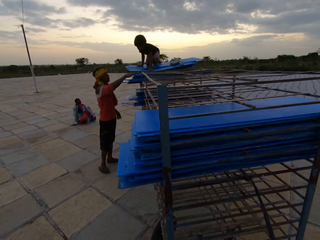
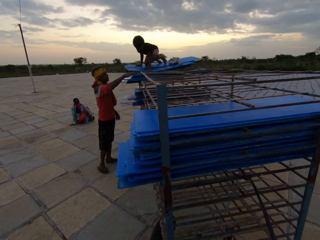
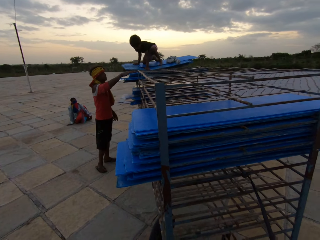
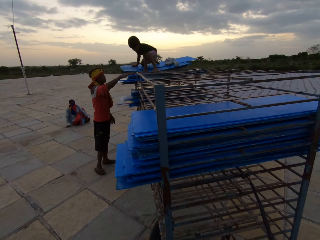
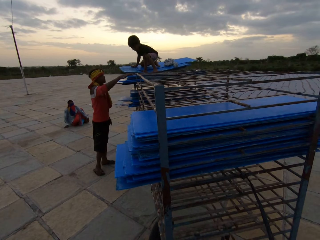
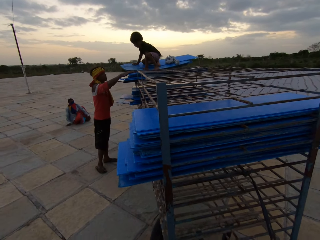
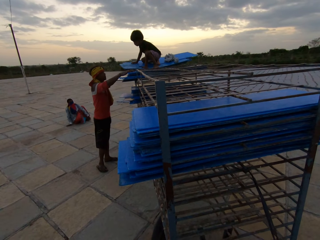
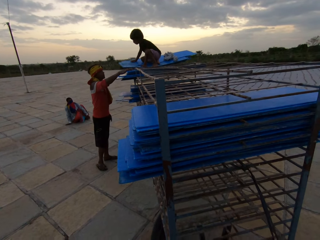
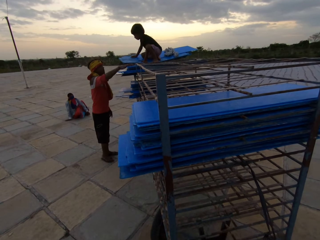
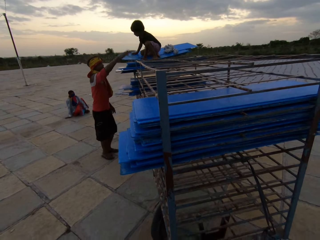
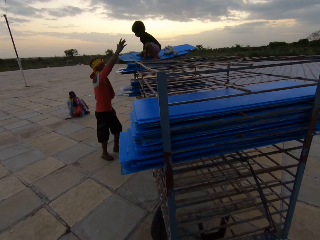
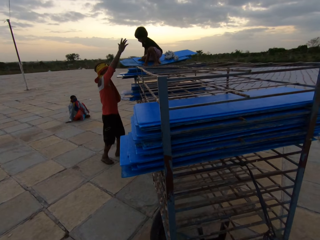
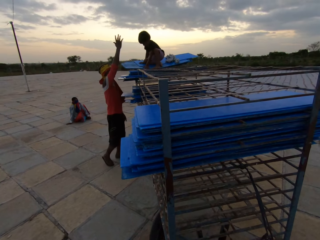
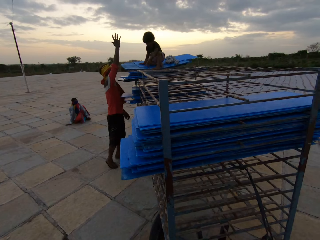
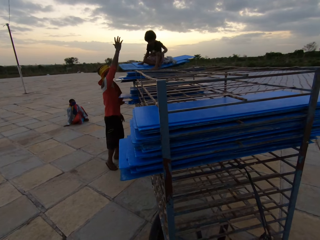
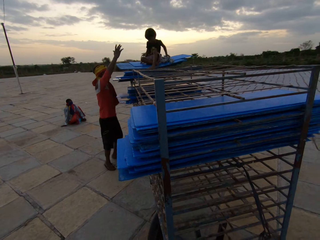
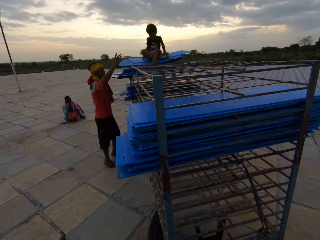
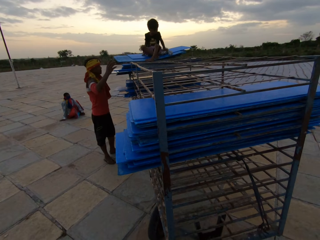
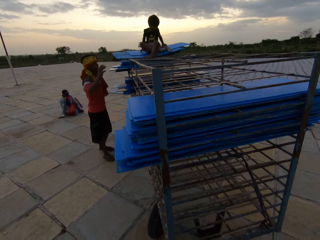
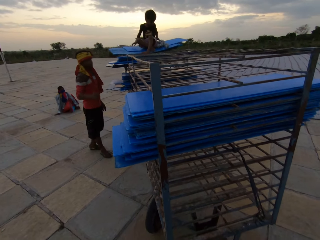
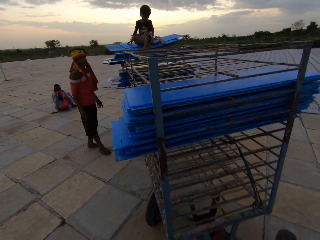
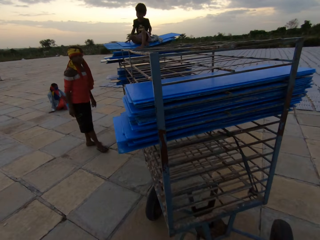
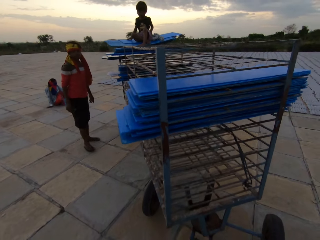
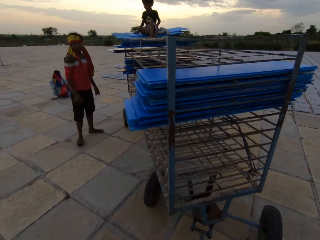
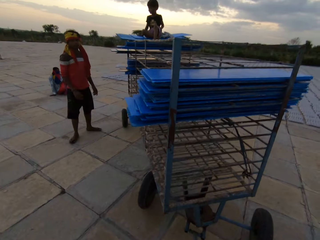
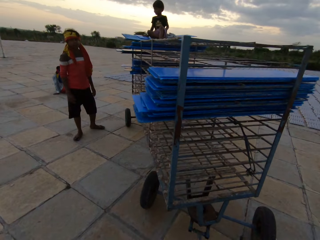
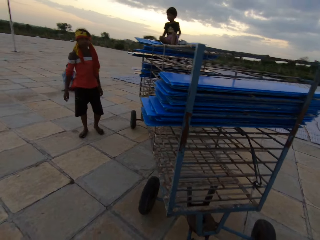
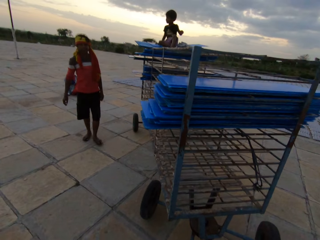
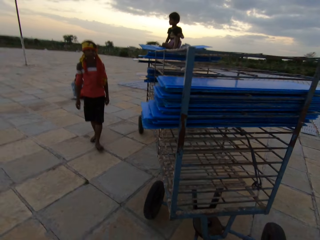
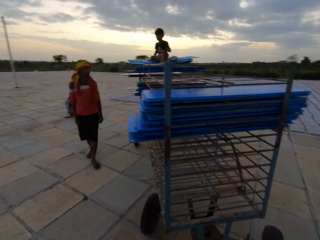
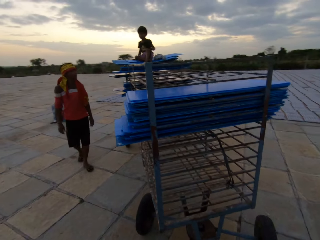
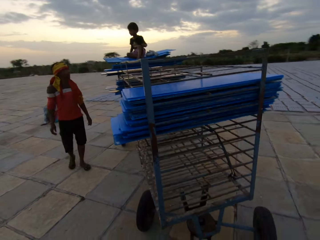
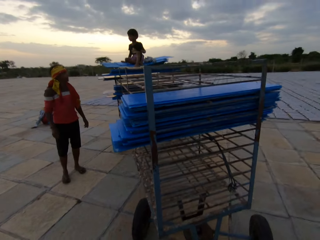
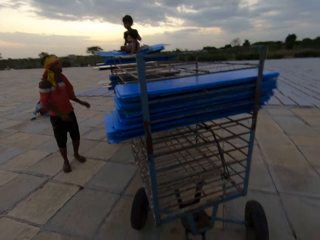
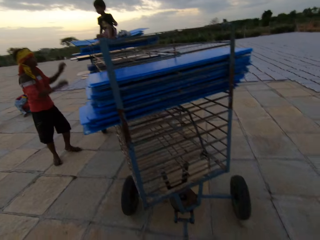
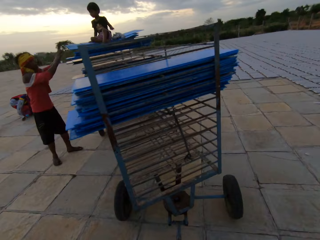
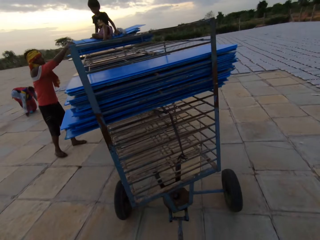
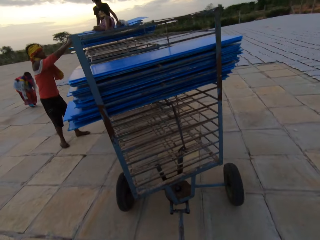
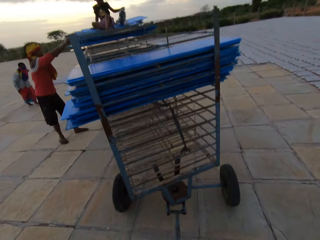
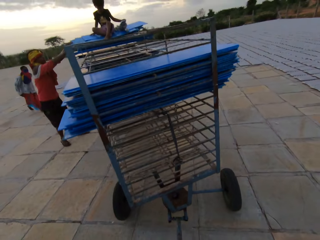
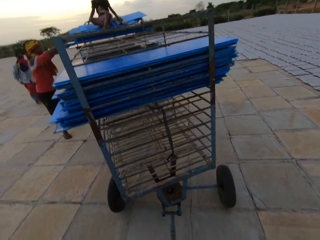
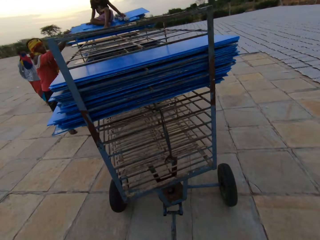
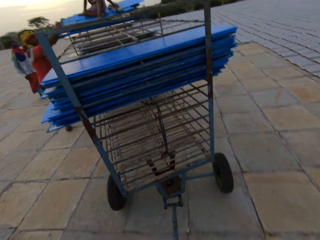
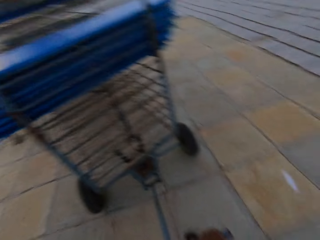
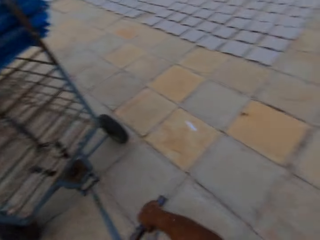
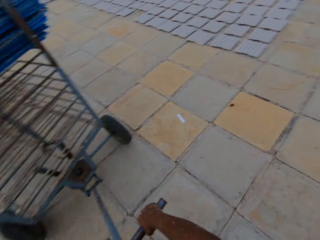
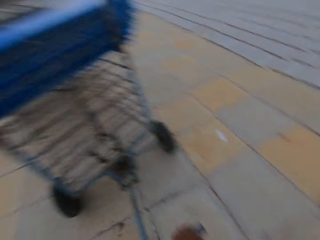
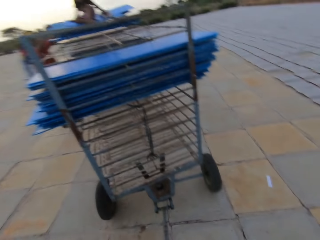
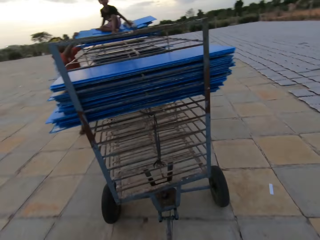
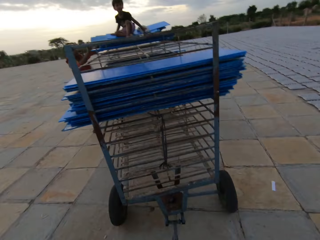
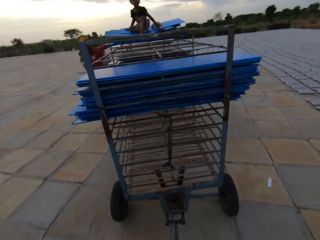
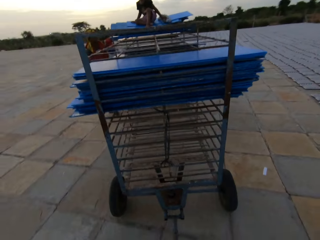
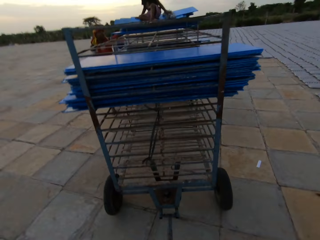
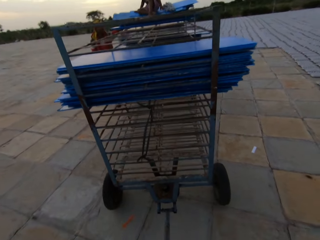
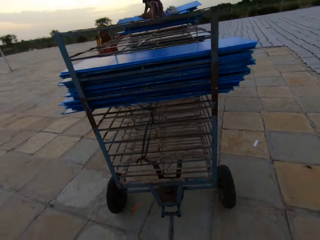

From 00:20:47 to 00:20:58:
The camera wearer pulls the rack.

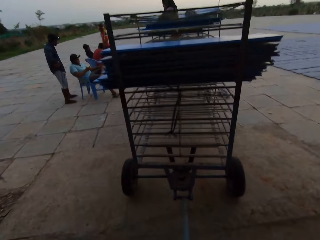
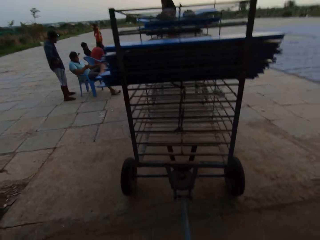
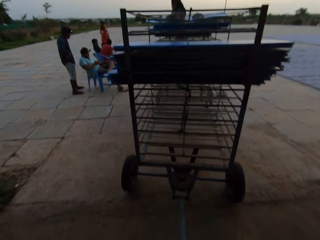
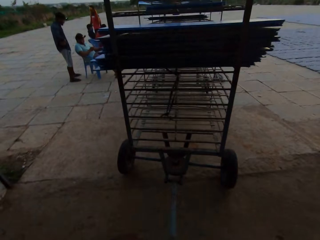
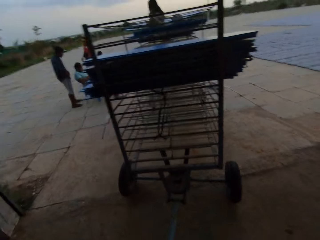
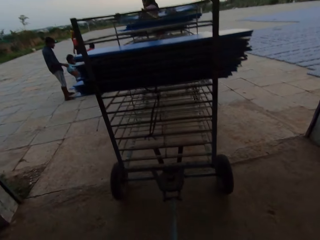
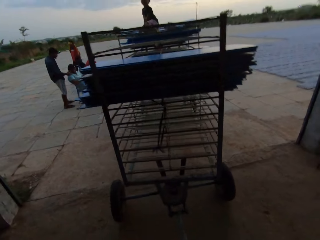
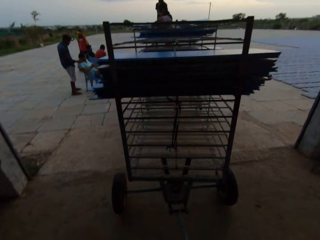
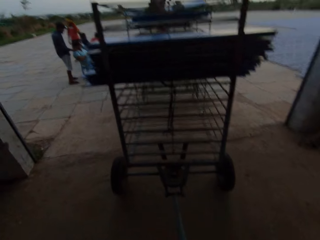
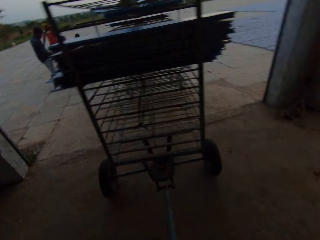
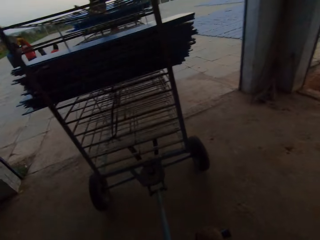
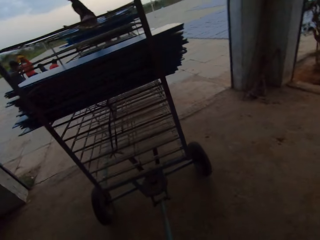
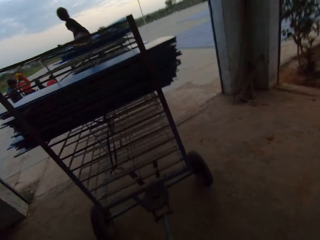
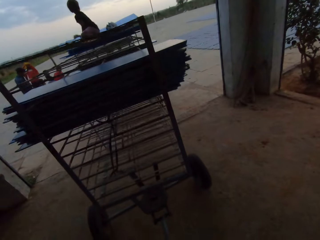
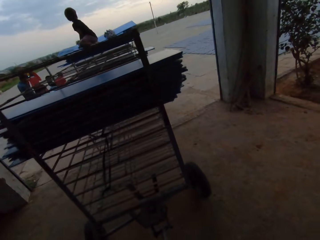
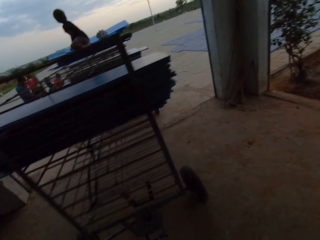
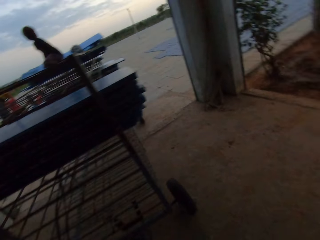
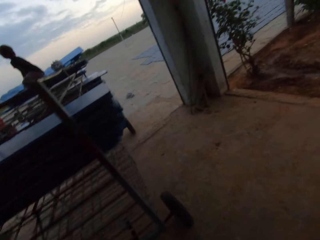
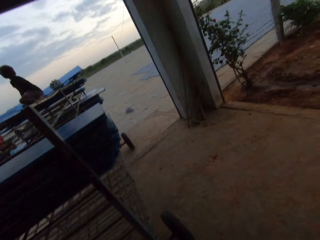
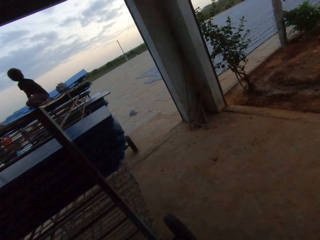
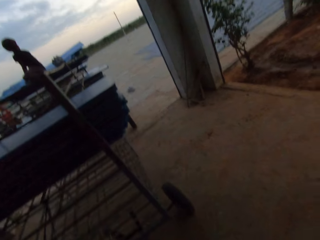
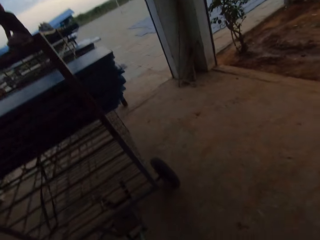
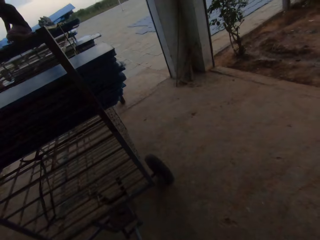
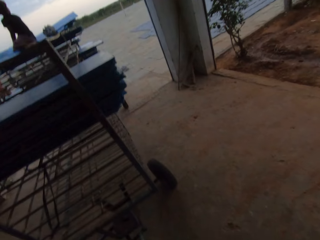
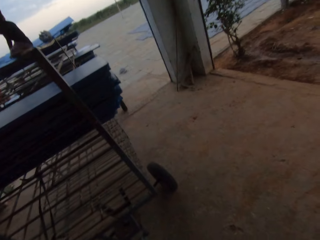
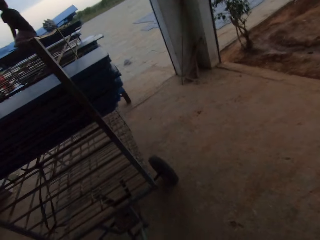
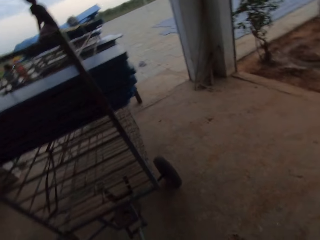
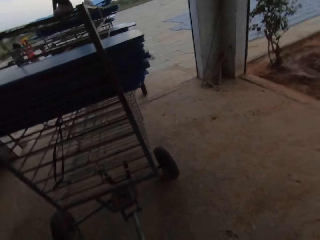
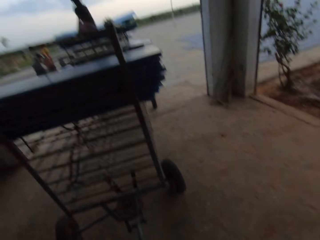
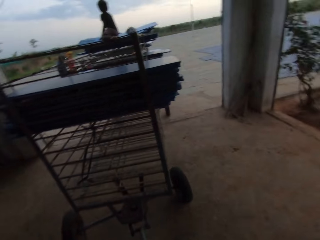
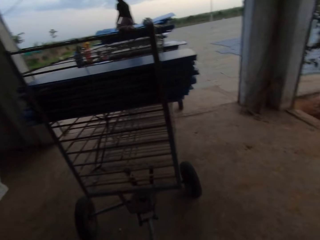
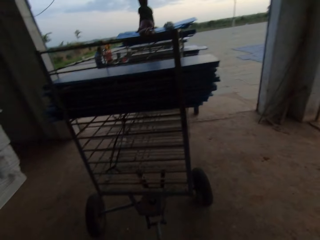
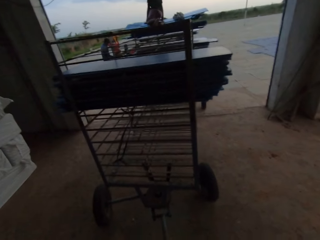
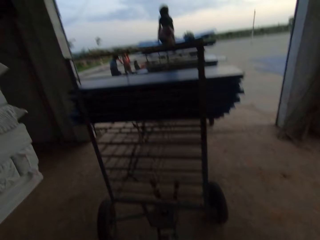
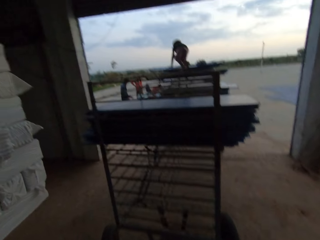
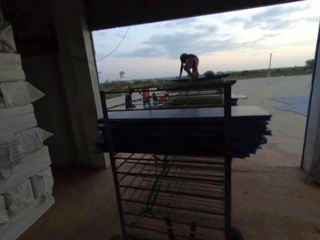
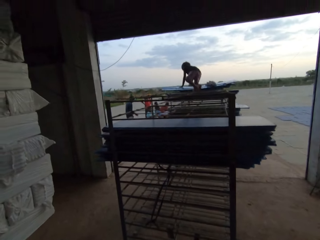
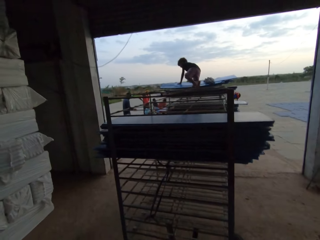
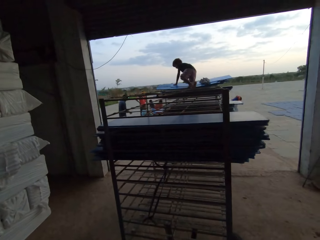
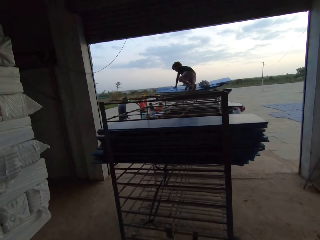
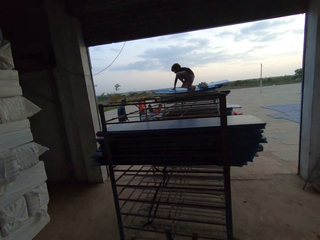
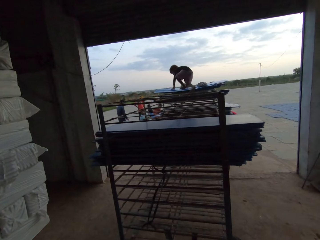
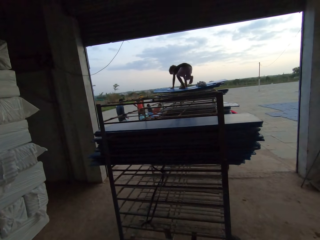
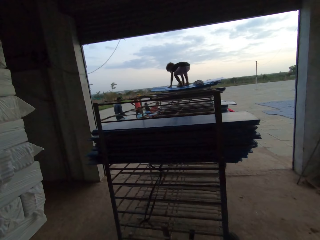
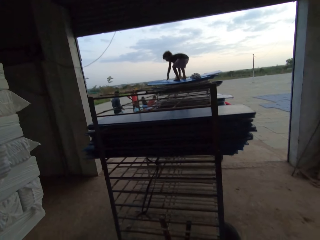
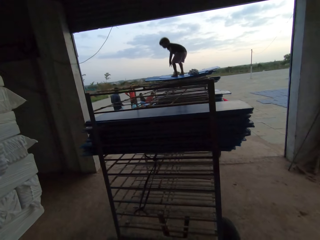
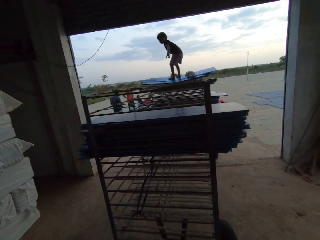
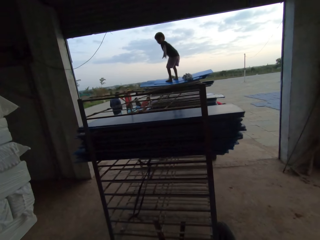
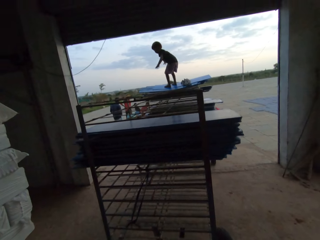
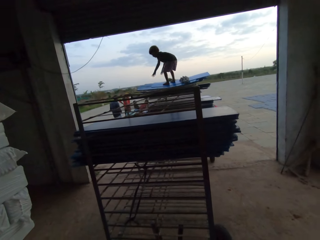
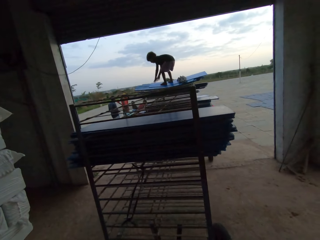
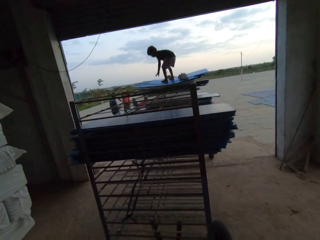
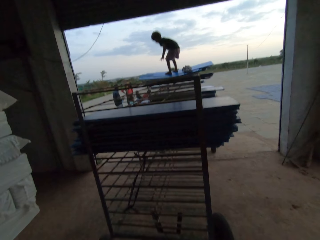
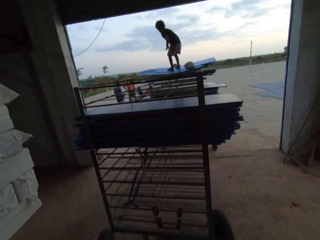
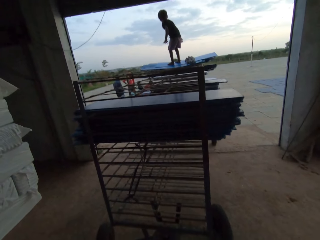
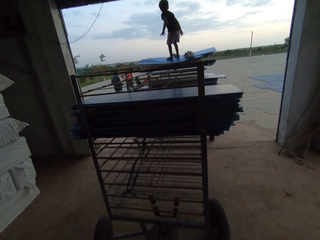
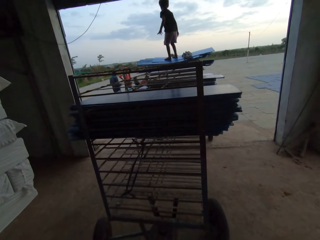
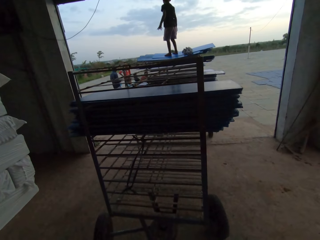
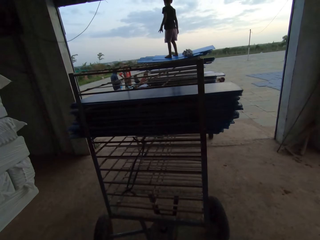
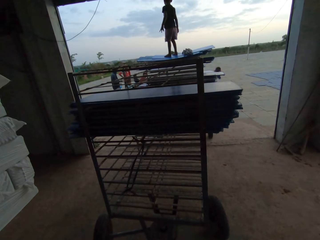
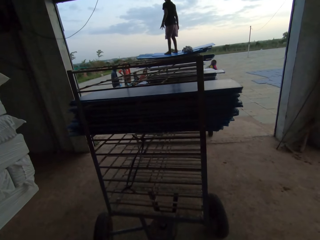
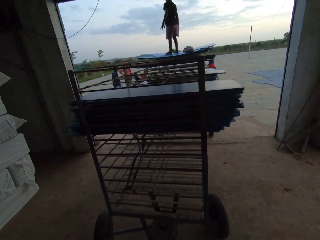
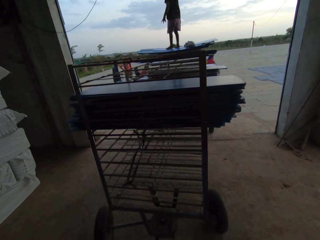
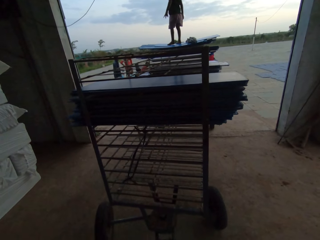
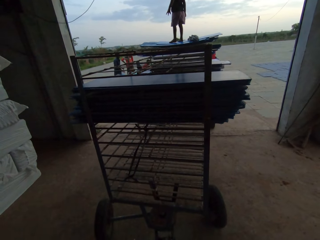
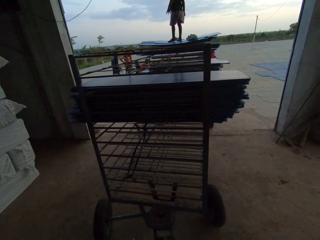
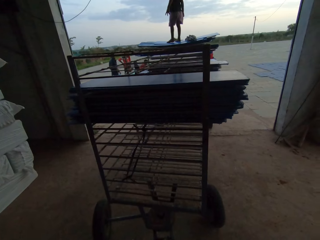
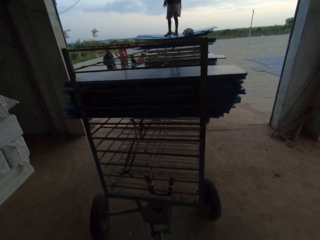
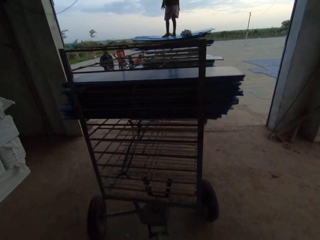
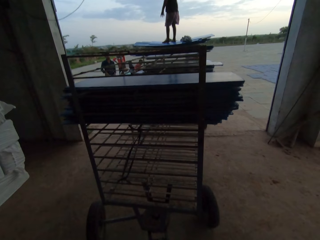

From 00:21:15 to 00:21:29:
The camera wearer converses with the boy.
